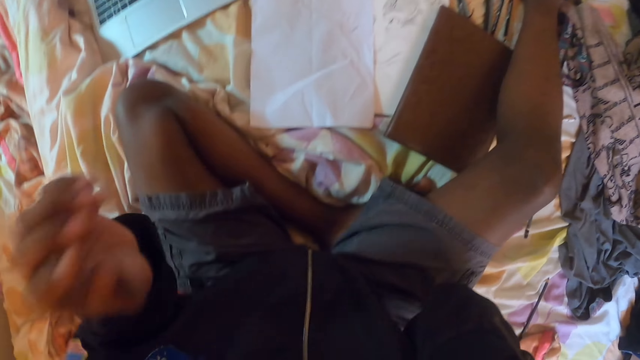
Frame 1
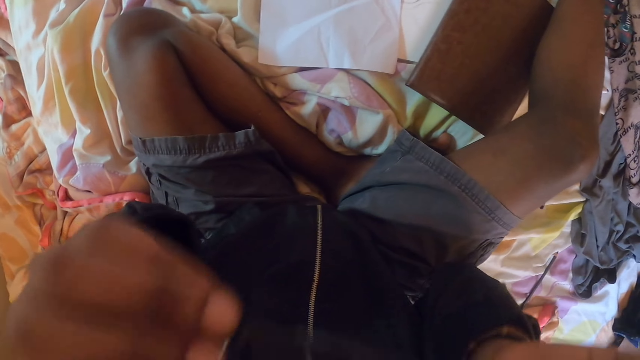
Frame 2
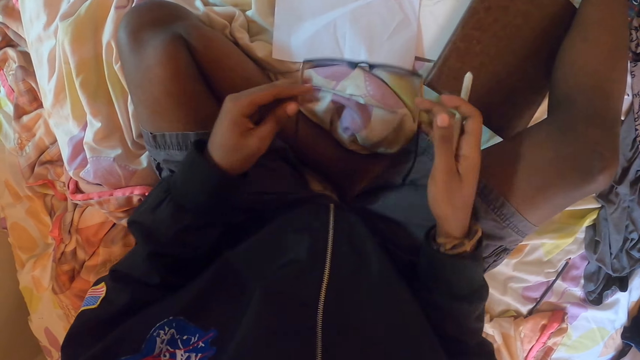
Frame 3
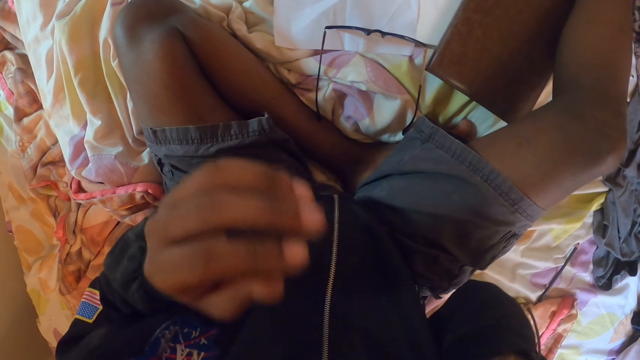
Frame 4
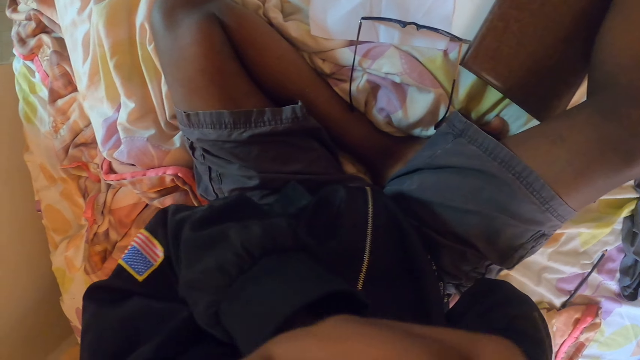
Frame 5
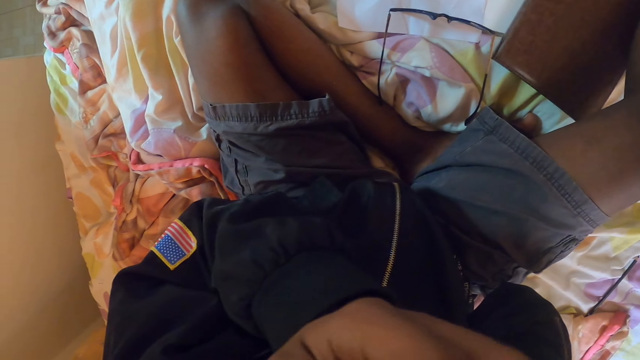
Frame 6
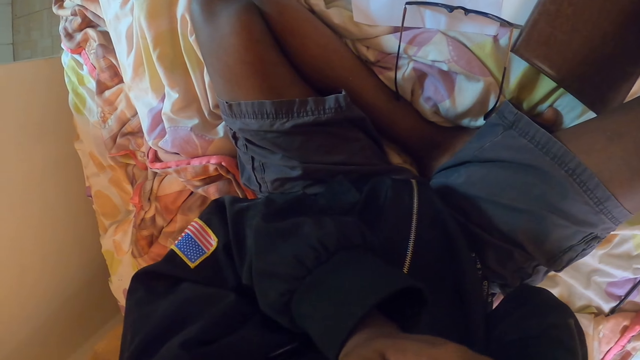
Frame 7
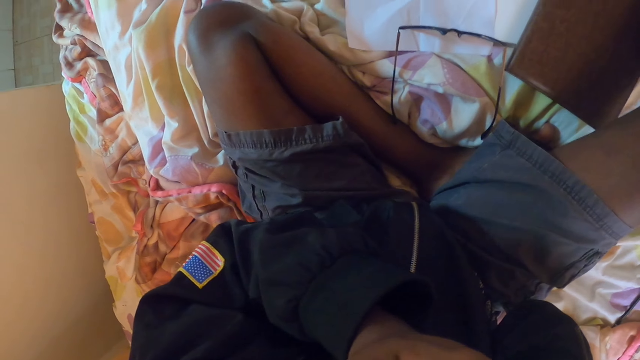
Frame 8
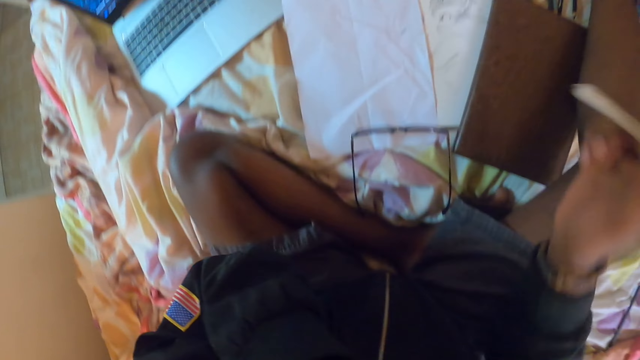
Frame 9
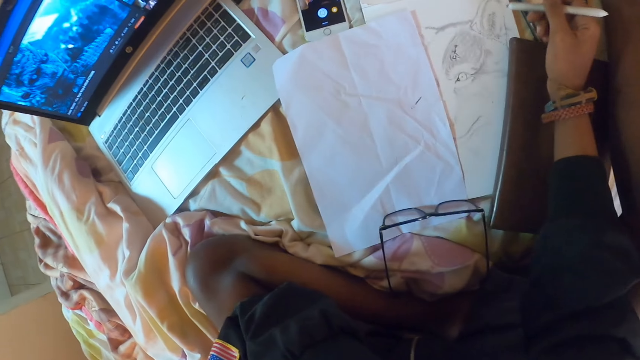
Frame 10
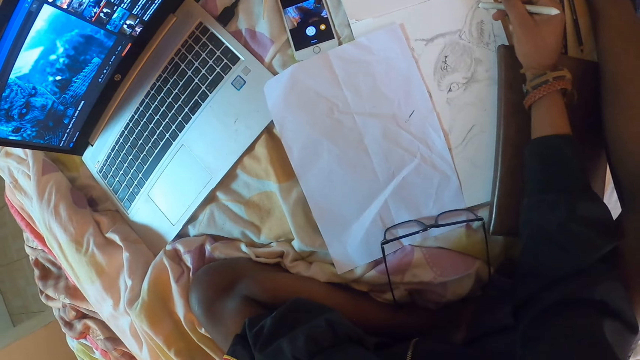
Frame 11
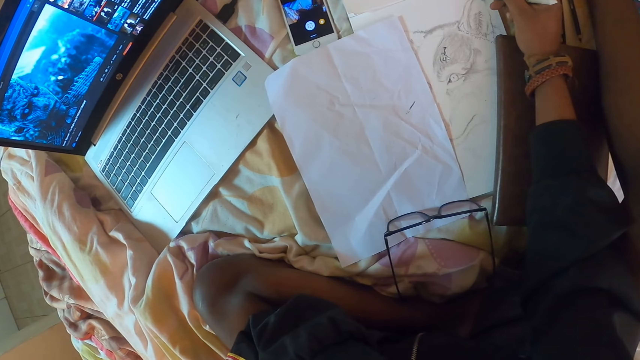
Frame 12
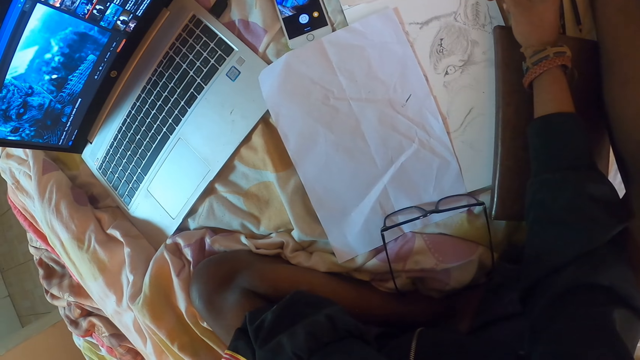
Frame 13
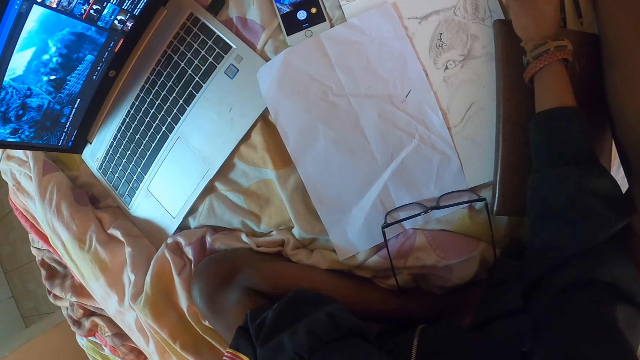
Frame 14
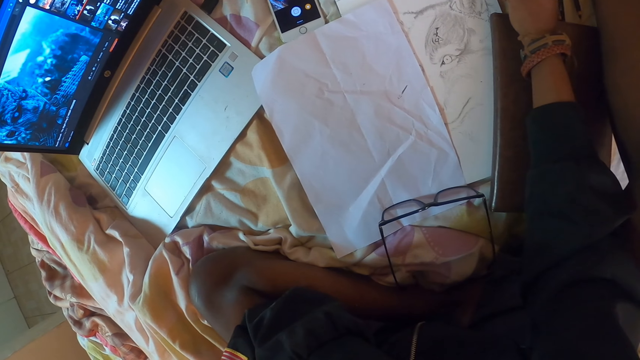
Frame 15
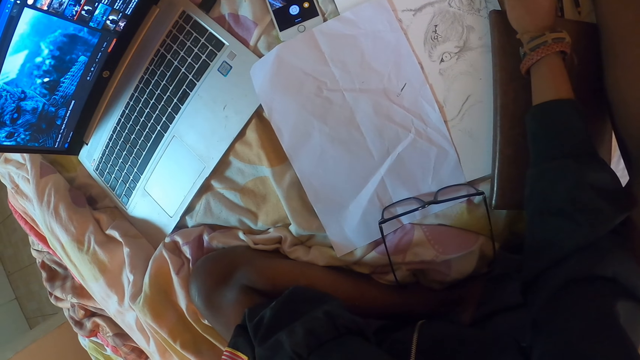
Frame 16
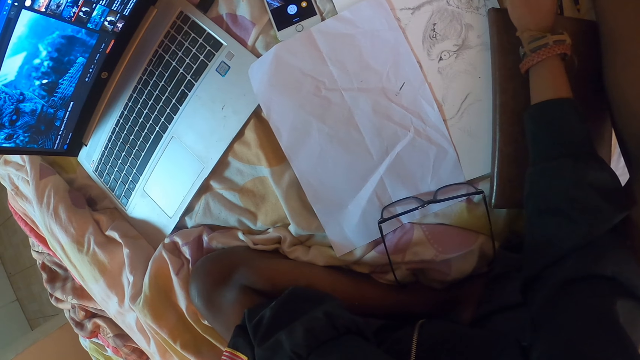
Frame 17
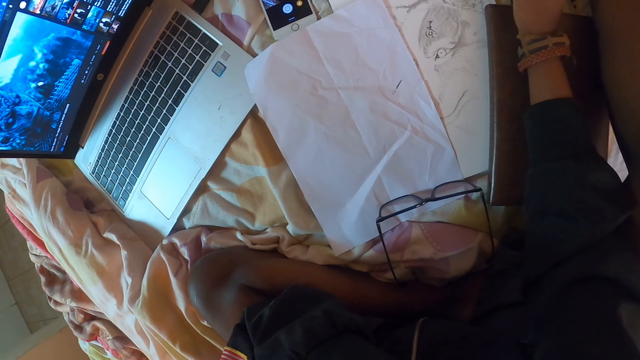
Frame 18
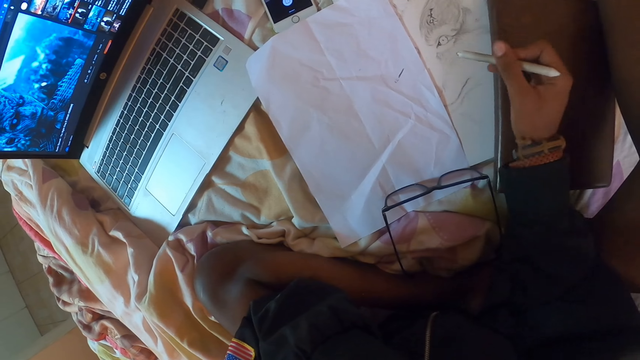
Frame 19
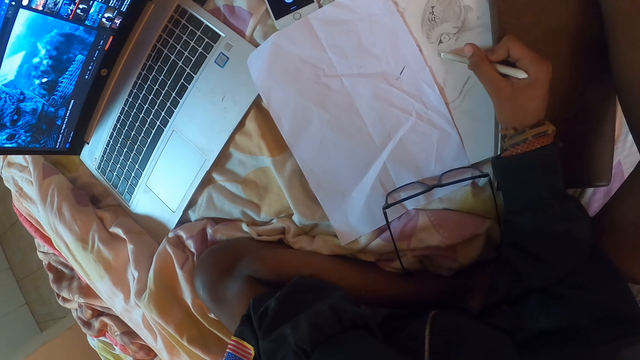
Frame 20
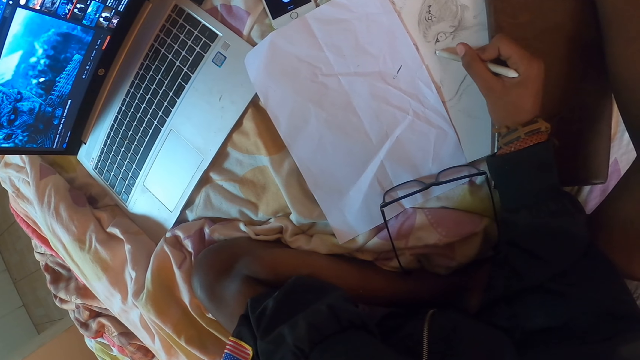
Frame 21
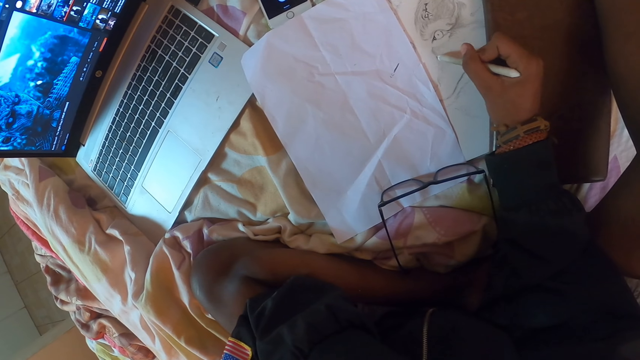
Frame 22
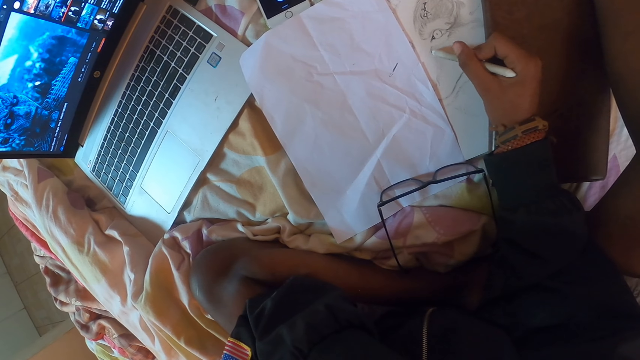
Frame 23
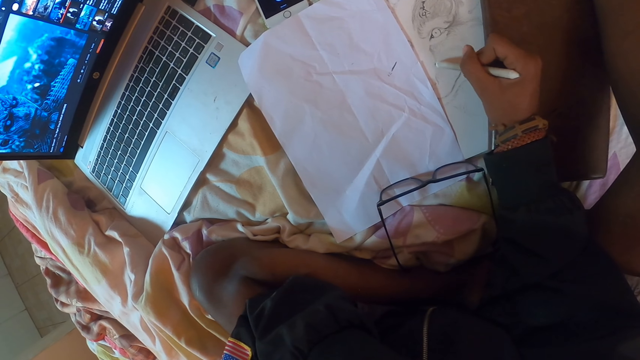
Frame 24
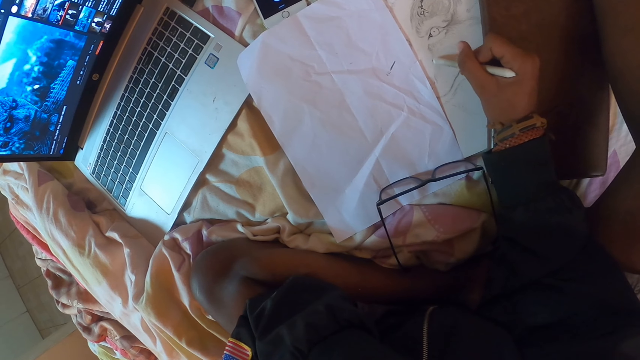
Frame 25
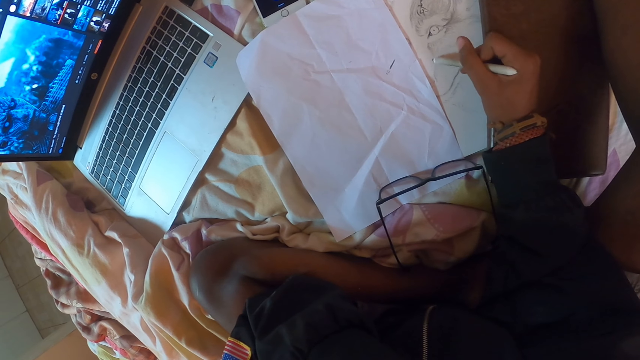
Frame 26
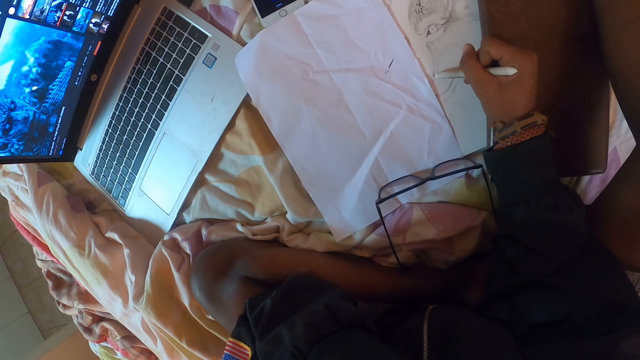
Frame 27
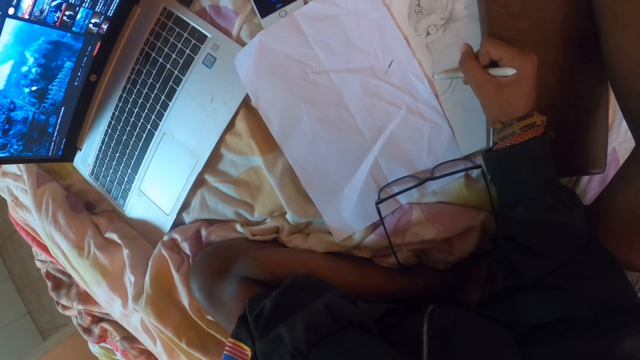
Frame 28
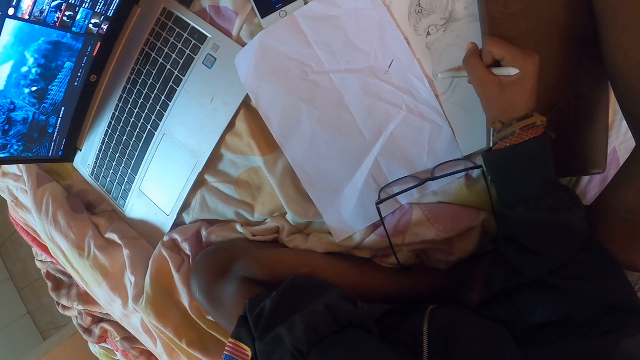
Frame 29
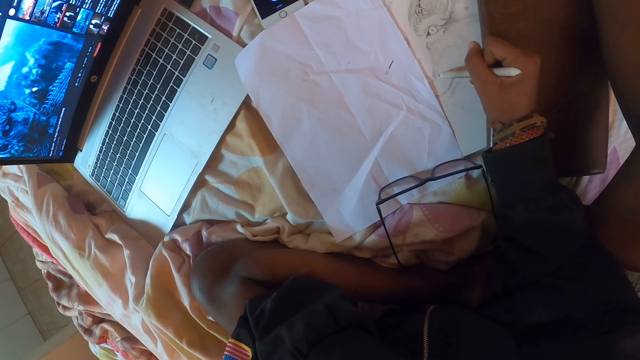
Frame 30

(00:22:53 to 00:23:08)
The camera wearer lifts up both hands. He removes his spectacles. He holds the spectacles with both hands. He rubs his face with both hands. He draws in a book or on a piece of paper with a pencil. He adjusts the pencil on his hands. He draws on the piece of paper.

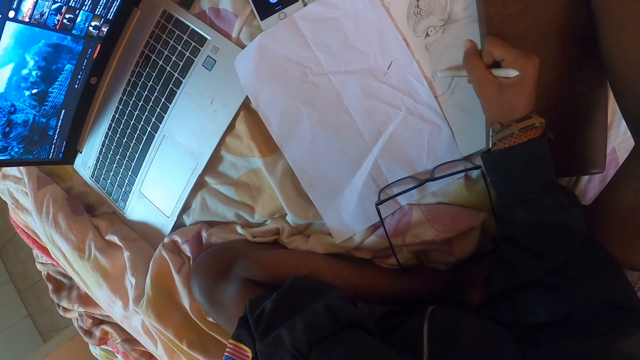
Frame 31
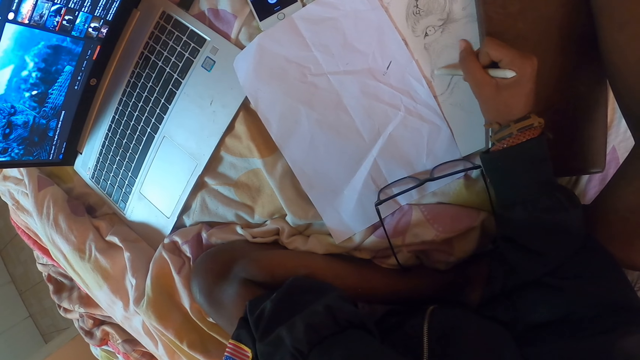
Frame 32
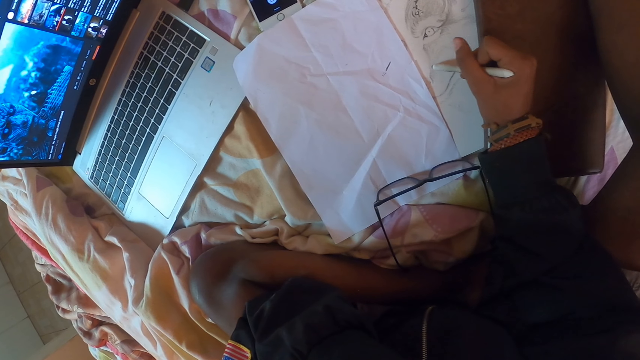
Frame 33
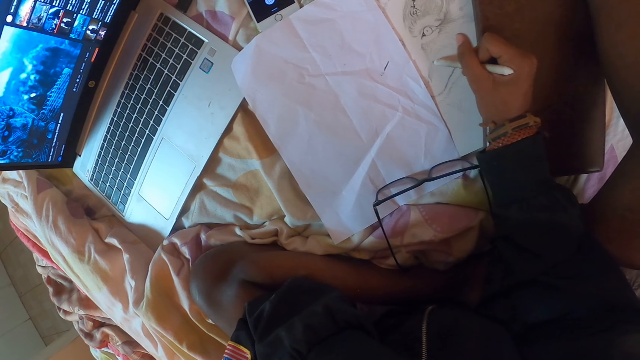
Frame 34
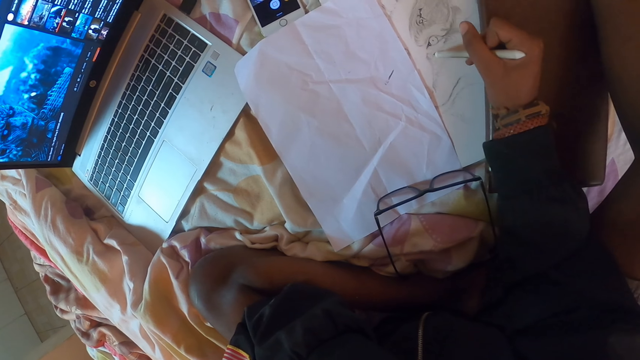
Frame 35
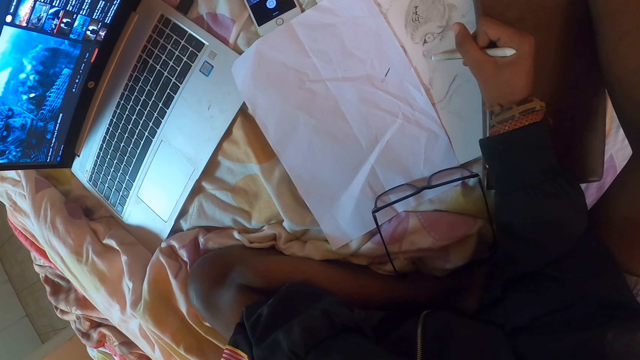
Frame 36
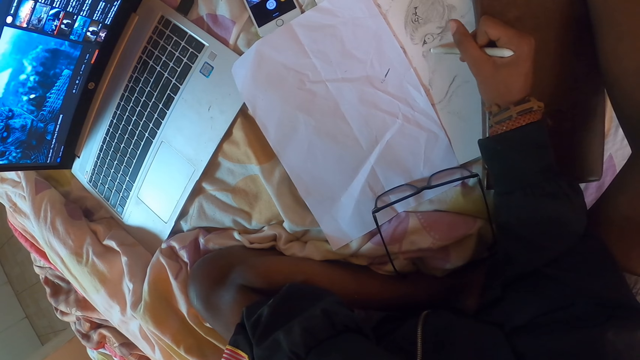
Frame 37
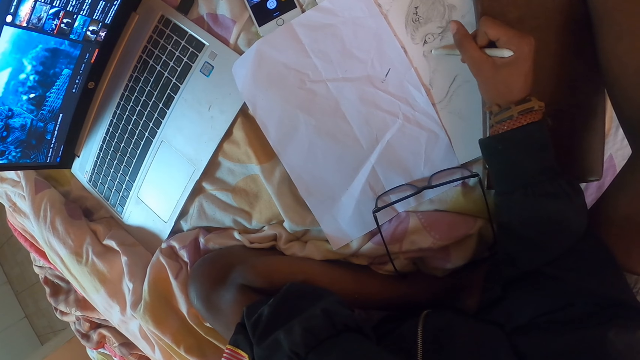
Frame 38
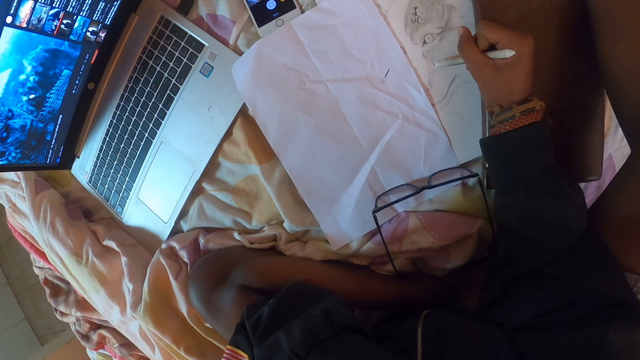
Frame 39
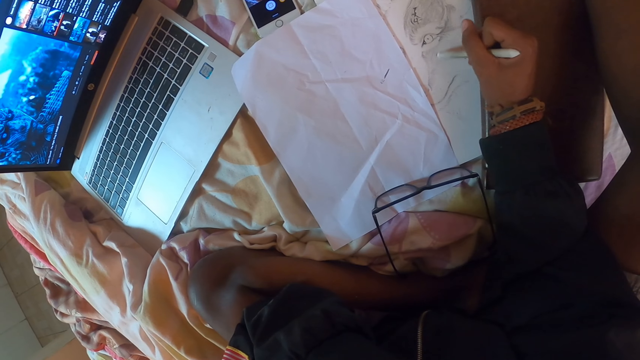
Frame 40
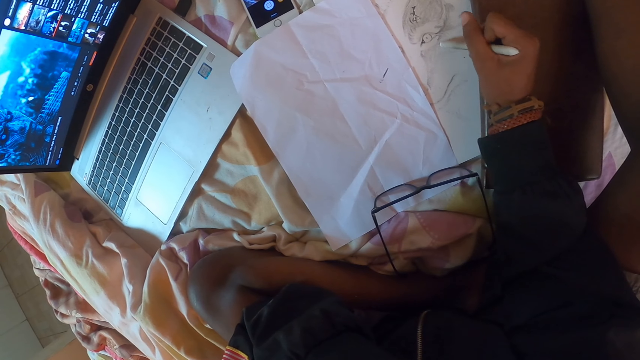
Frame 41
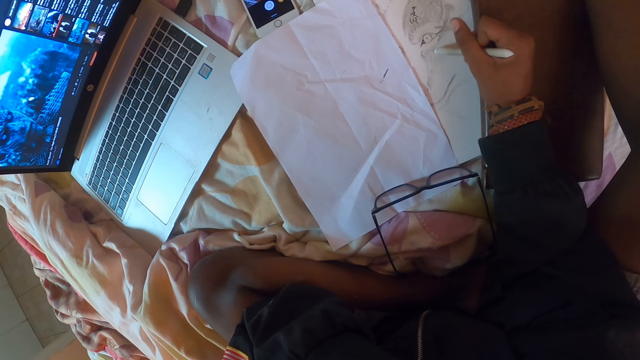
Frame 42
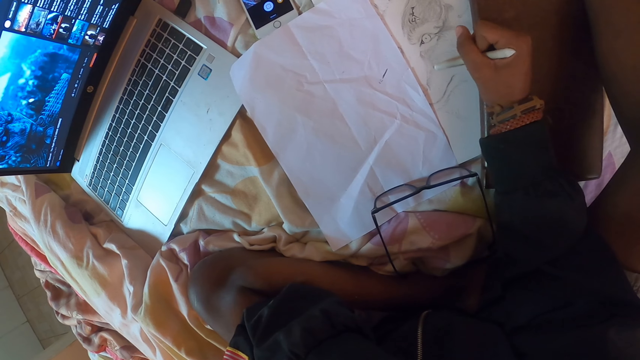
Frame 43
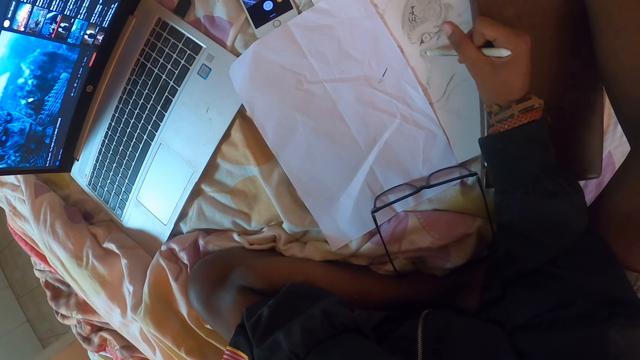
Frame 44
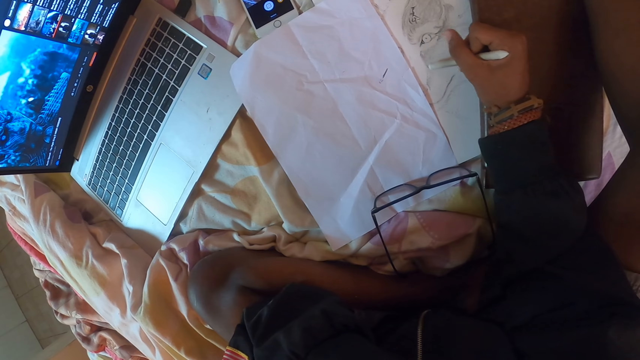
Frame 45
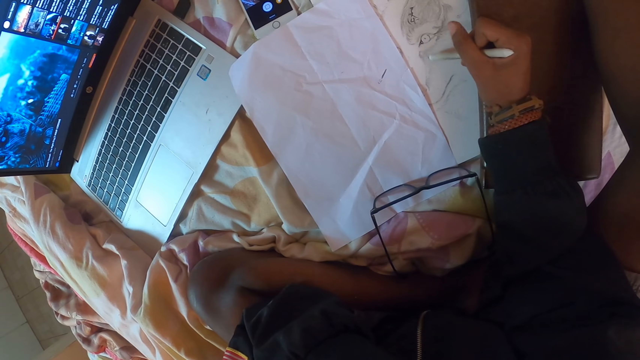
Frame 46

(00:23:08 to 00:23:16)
The camera wearer adjusts a pencil on his hands. He draws on a piece of paper.
